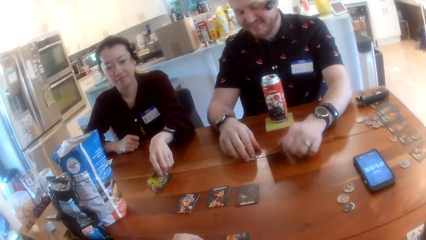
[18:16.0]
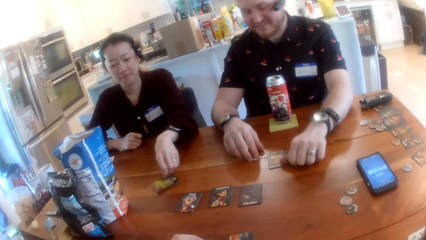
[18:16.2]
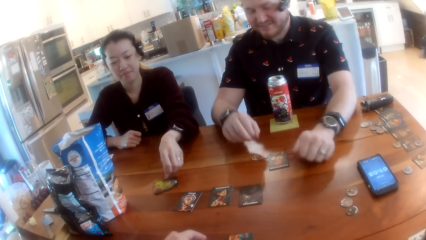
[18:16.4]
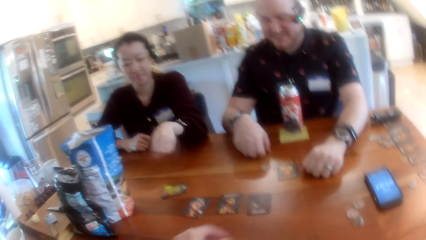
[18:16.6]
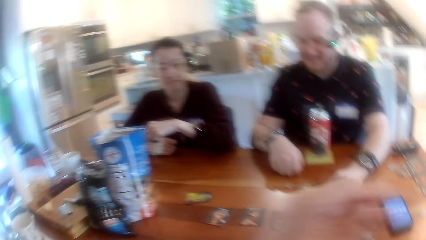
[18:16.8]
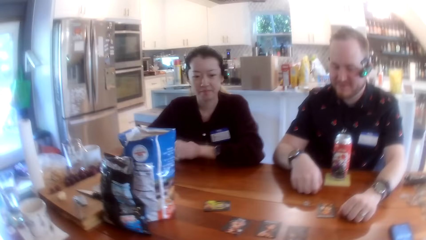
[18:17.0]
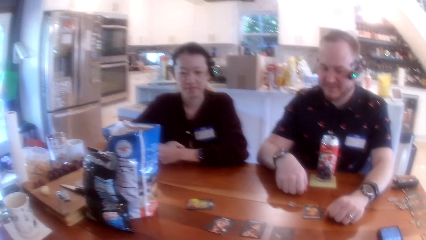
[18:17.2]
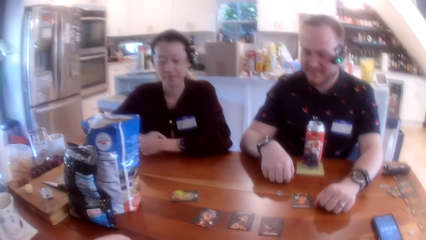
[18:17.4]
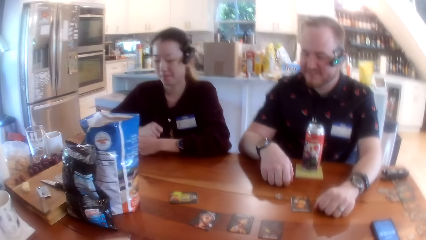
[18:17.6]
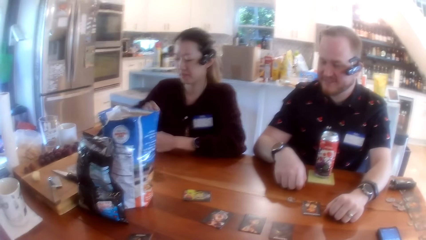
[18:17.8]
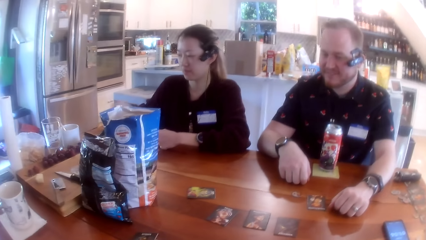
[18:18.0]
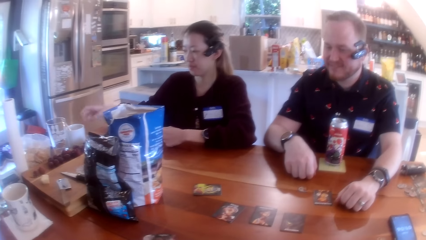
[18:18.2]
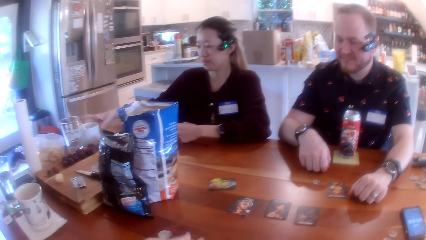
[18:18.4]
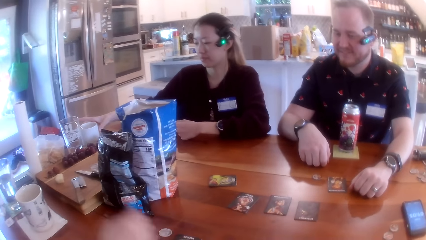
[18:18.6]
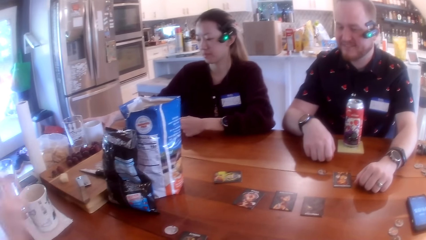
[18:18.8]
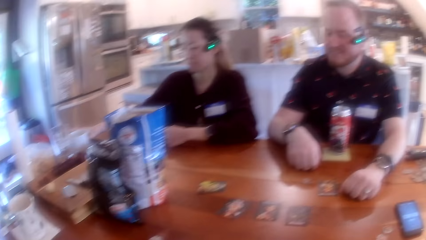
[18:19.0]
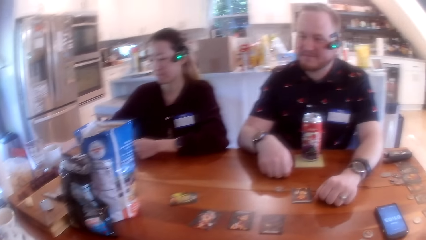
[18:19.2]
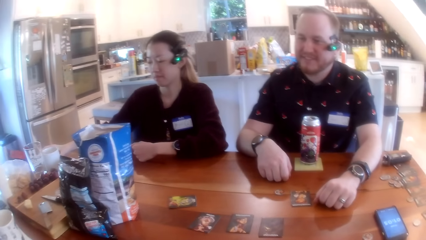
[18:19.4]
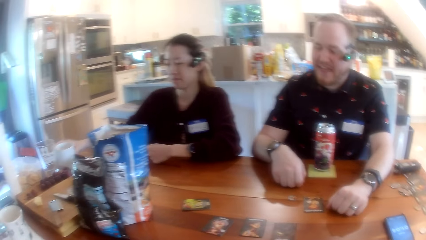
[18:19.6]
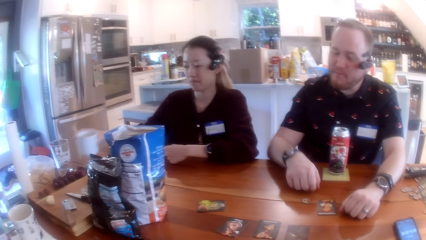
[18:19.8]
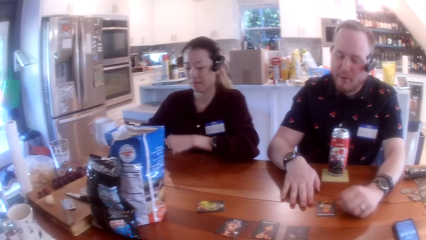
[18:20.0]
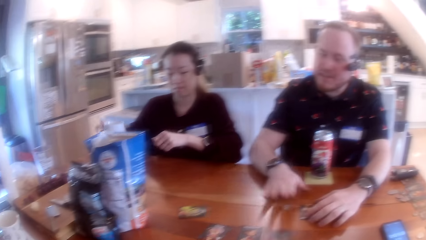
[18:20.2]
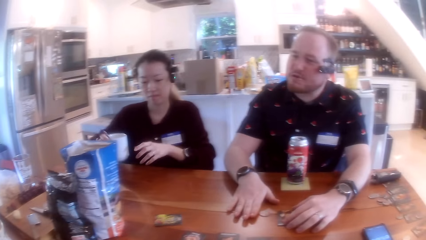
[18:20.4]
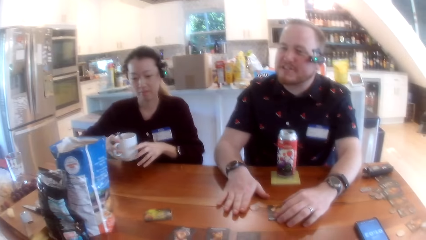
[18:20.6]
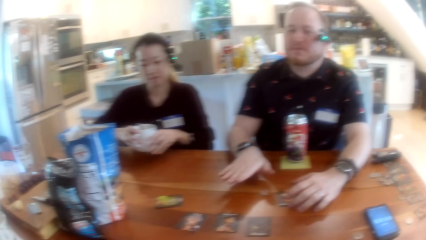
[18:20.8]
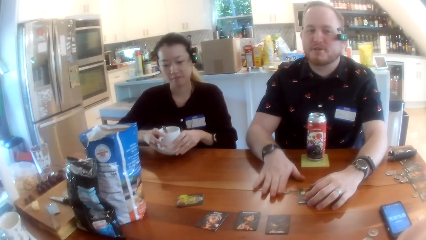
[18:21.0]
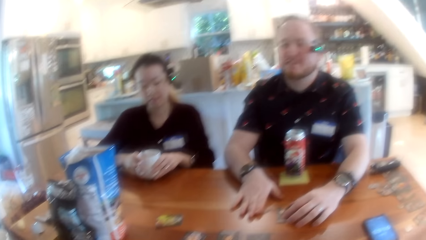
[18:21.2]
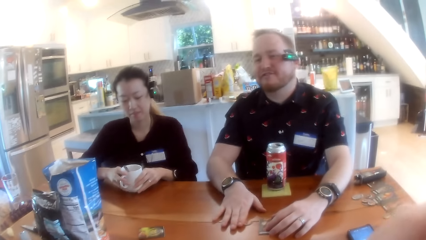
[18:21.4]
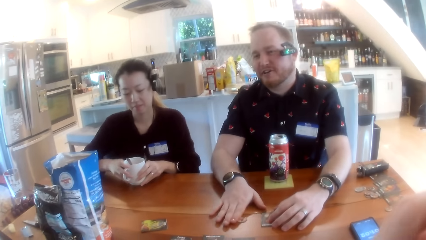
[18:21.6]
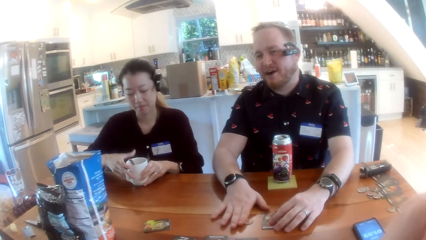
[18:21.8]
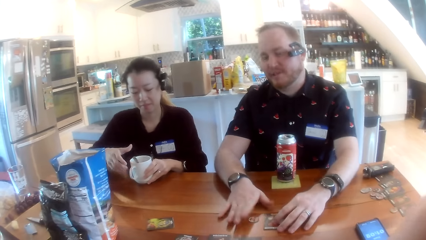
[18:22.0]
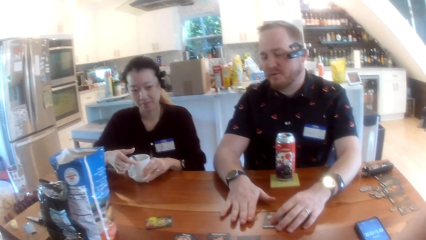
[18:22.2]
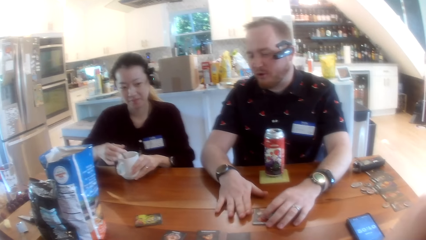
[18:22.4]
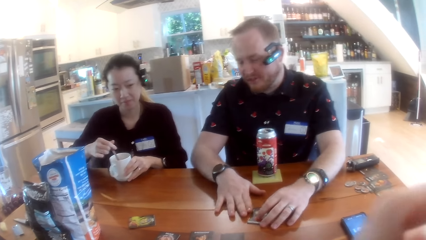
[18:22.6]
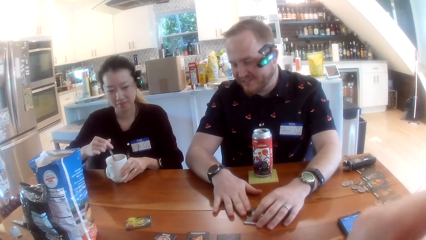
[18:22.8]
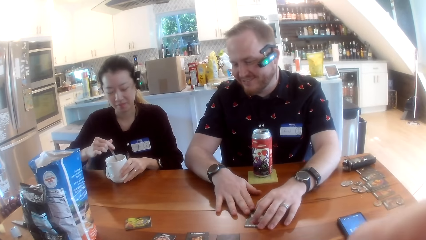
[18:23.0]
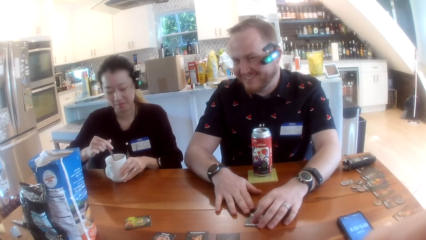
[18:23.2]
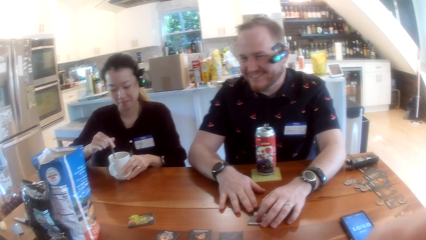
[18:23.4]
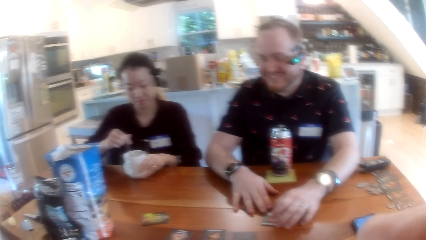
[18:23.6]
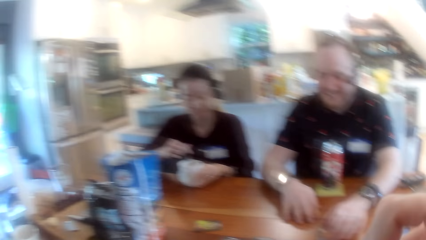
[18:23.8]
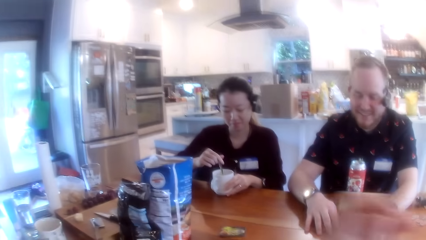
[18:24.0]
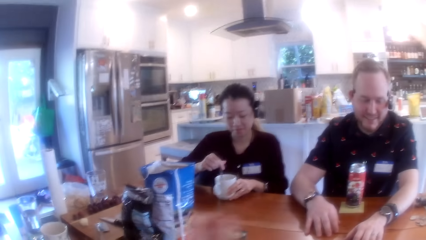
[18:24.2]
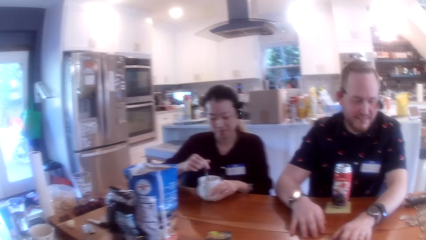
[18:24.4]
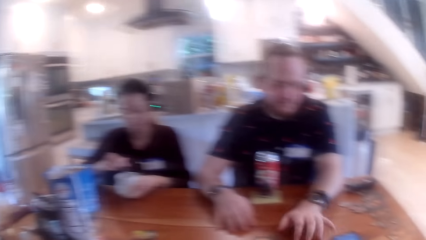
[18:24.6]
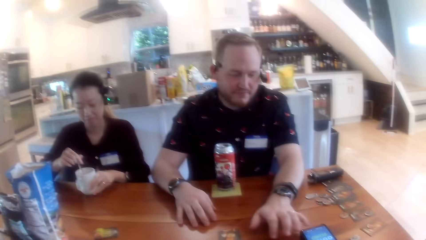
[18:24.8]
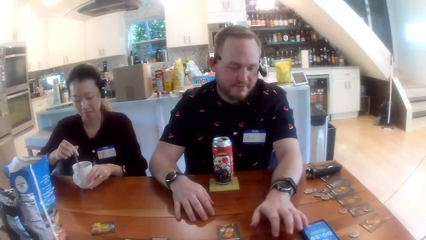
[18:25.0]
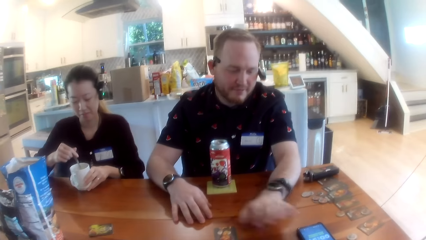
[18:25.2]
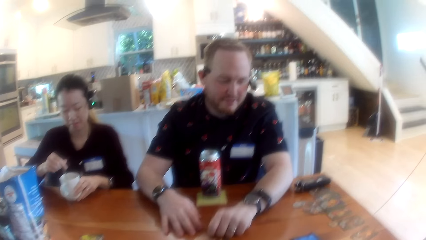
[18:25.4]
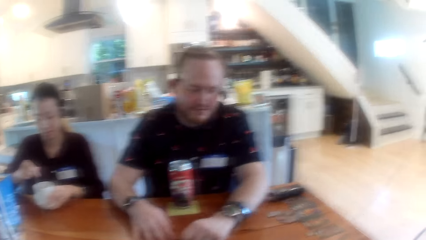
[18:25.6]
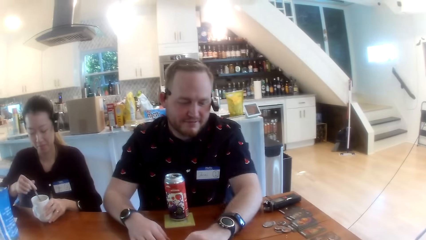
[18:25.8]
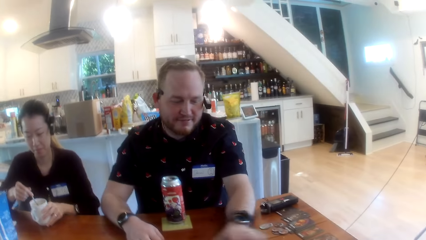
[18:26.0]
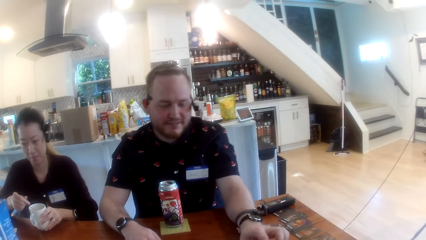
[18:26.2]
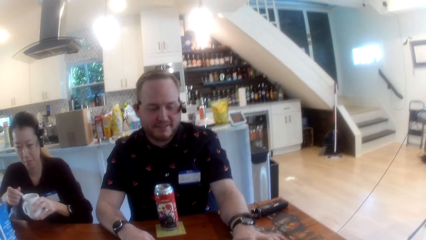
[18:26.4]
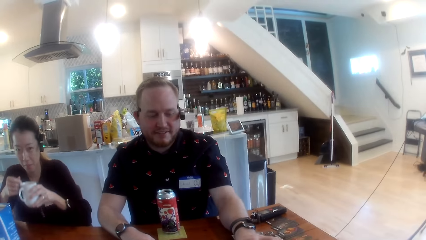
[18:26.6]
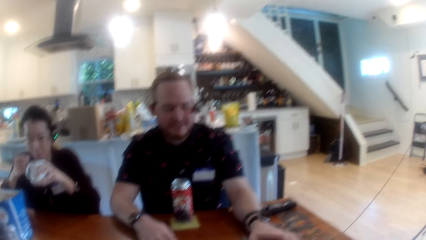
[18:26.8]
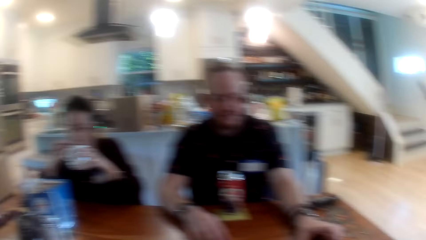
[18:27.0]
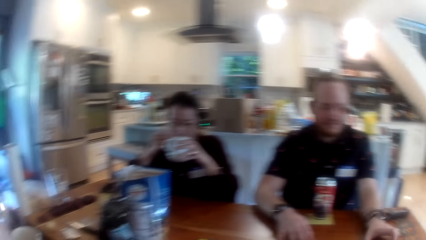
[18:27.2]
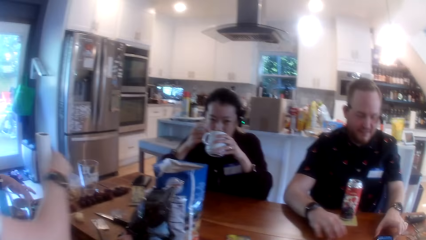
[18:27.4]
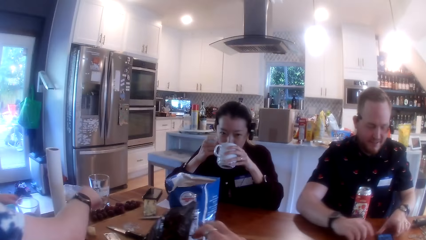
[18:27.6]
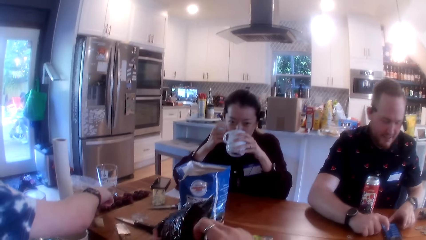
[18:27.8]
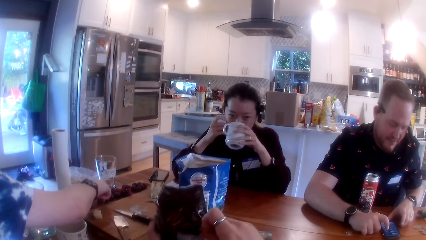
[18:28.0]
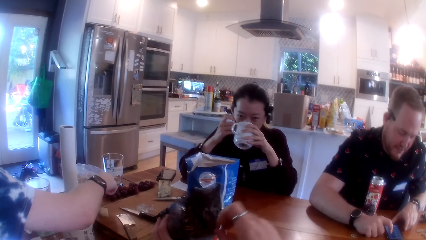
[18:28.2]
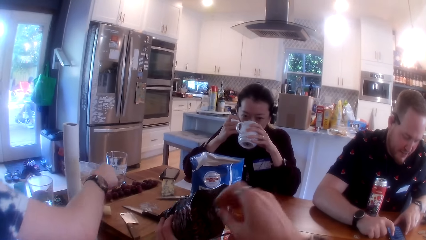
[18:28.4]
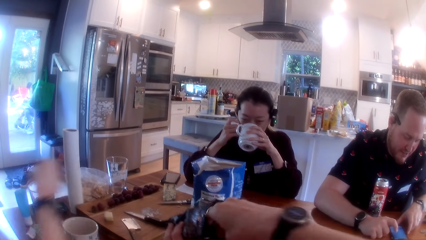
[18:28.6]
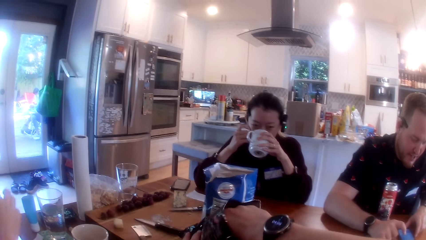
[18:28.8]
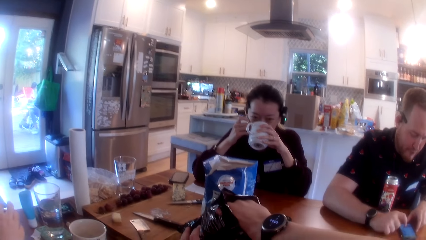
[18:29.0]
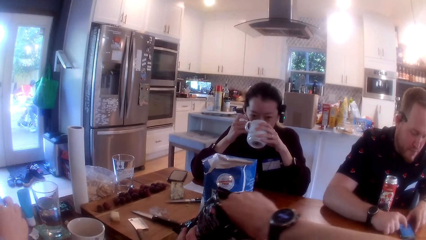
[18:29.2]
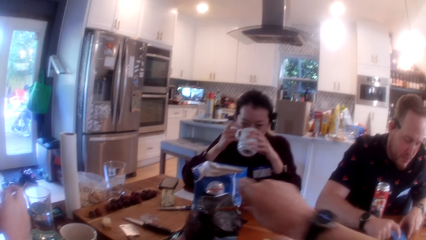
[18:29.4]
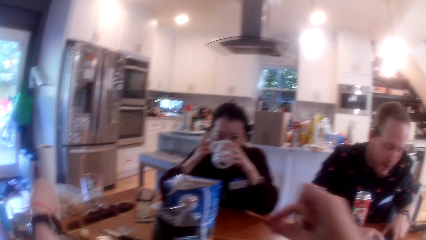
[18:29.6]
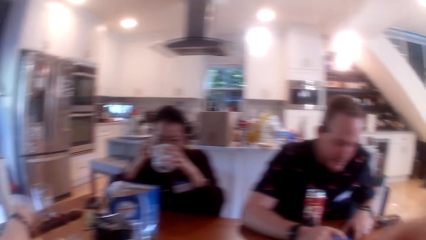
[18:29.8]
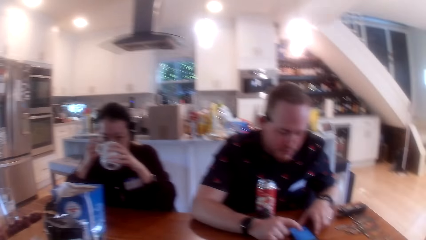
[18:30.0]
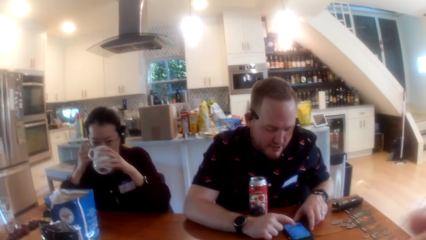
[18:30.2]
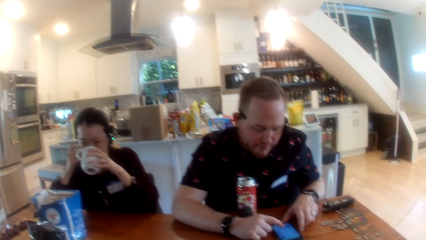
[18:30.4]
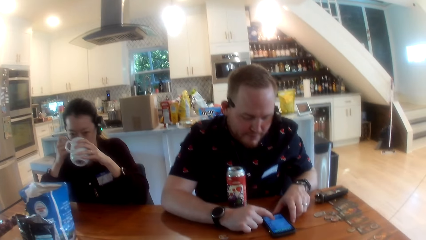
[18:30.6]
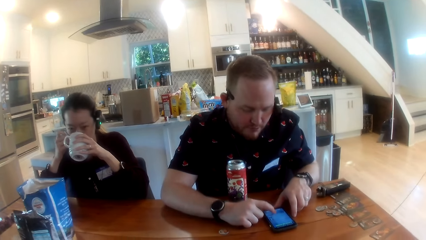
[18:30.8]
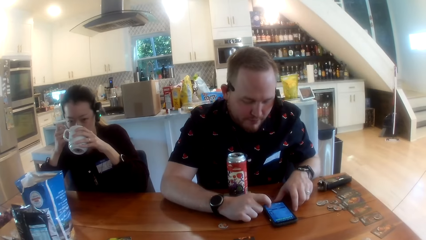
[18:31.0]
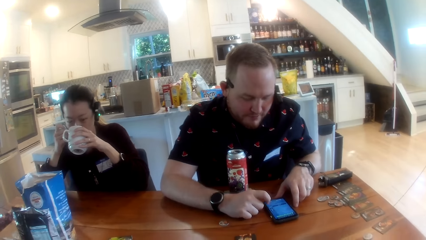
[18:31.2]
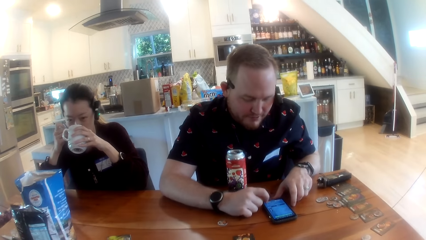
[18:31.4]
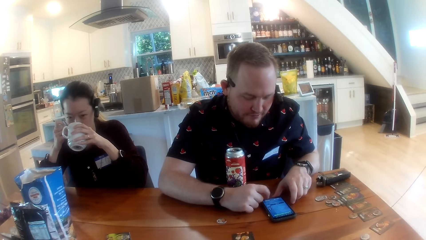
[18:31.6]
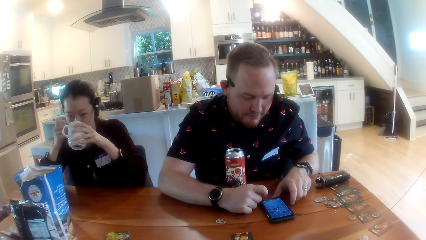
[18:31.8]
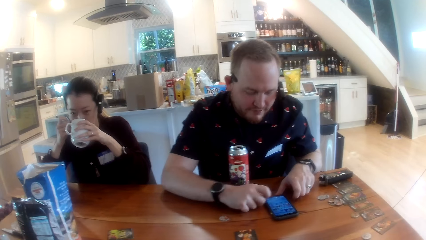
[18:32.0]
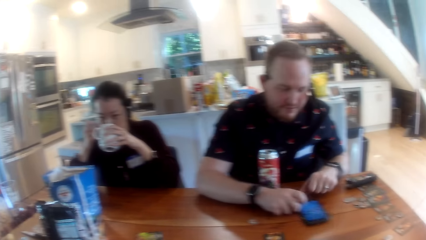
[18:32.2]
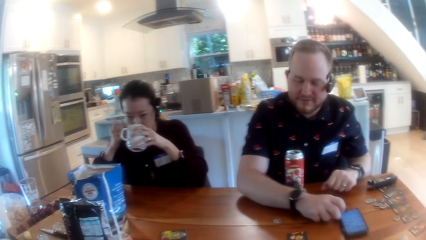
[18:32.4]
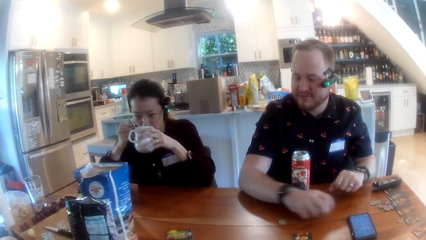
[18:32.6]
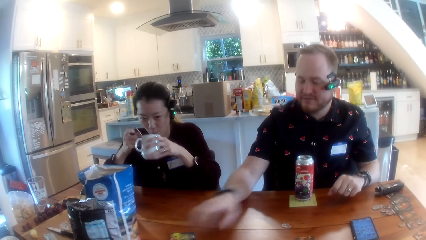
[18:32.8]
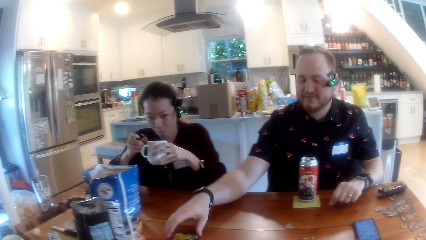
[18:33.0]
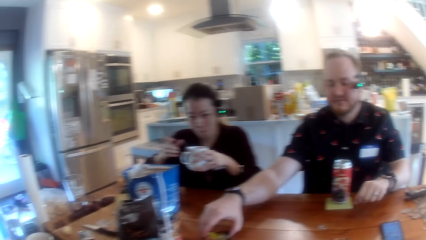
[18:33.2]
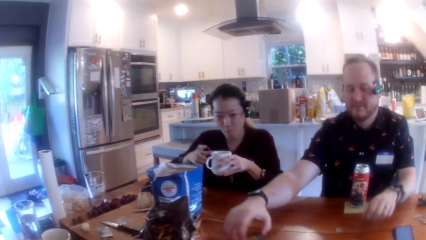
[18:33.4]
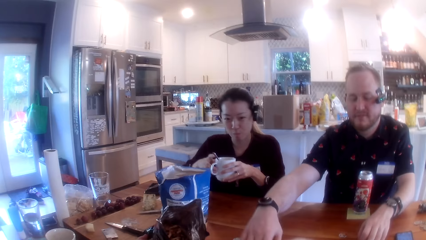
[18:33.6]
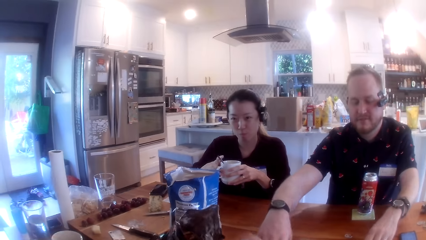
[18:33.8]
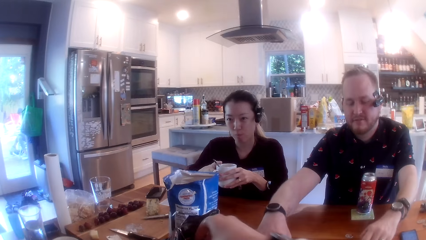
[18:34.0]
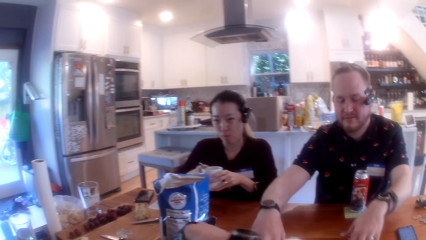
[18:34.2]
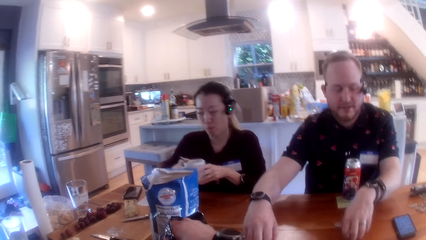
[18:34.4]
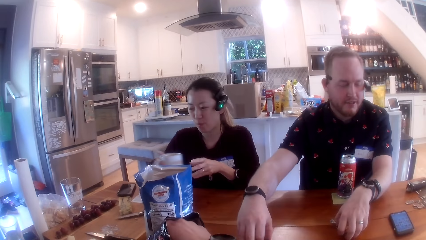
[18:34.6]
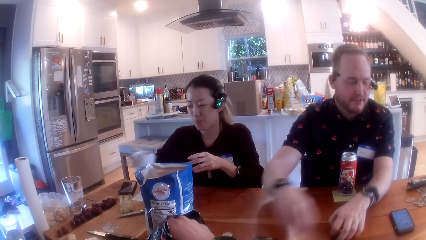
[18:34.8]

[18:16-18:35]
A man turns over the card on the table with his left hand and plays the one night werewolf. The camera wearer talks to the man. A woman picks up a cup from the table with her right hand. The man talks with the camera wearer. The woman drops the cup on the table with her right hand. The woman stirs tea in the cup with a spoon in her right hand. The camera wearer looks around the room. The man operates a phone with his left hand. The man stretches his hand. The woman drinks tea from the cup in her left hand. The camera wearer talks with the man. He holds the spoon. A lady picks fruit. The camera wearer takes chips from a nylon pack with his right hand. The man operates the phone with his right hand. The man talks with the camera wearer. The man moves the phone with his right hand. The lady talks with the camera wearer. The man repositions game pieces on the table with both hands and picks the card.
